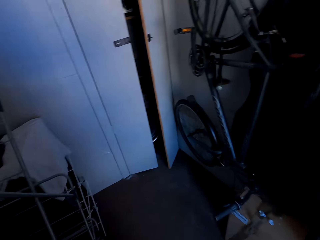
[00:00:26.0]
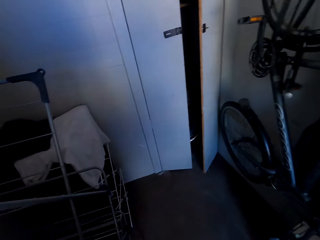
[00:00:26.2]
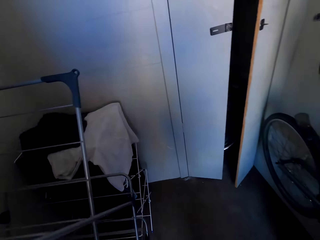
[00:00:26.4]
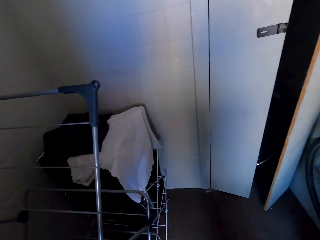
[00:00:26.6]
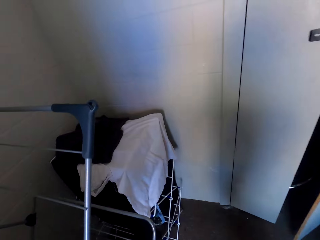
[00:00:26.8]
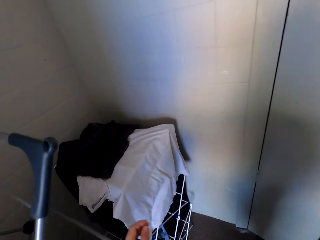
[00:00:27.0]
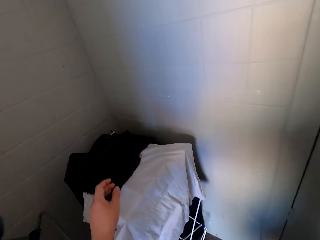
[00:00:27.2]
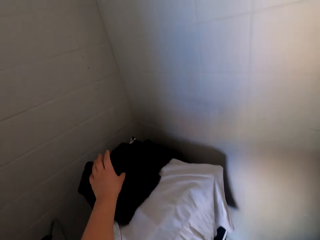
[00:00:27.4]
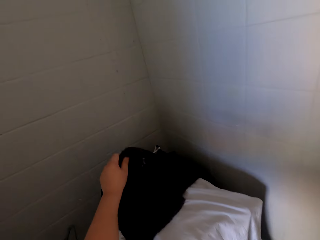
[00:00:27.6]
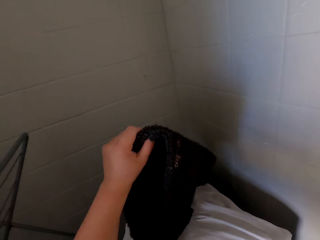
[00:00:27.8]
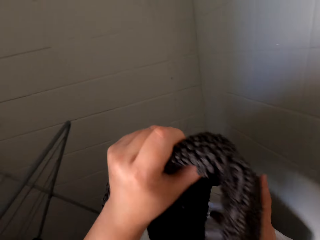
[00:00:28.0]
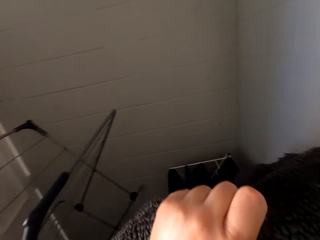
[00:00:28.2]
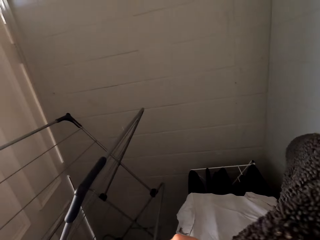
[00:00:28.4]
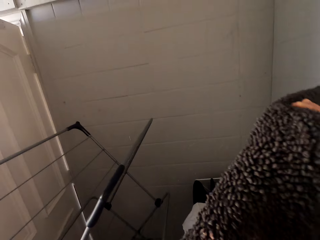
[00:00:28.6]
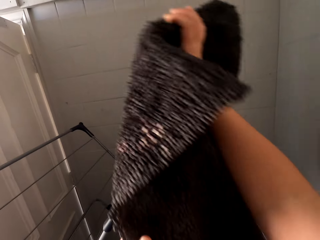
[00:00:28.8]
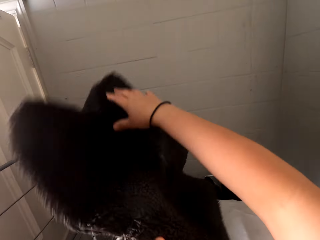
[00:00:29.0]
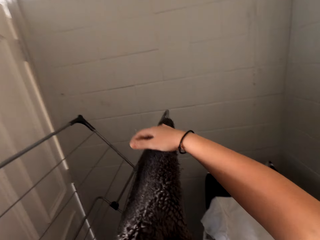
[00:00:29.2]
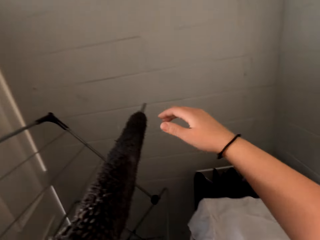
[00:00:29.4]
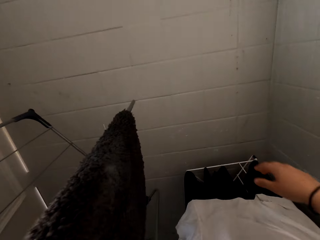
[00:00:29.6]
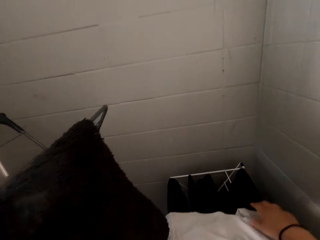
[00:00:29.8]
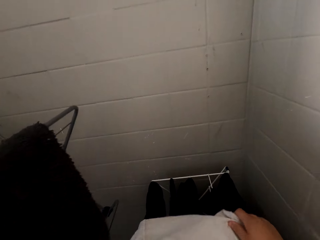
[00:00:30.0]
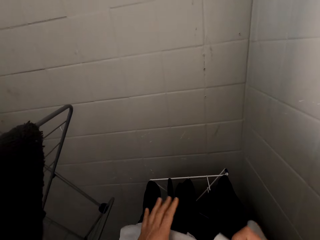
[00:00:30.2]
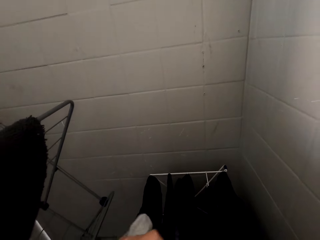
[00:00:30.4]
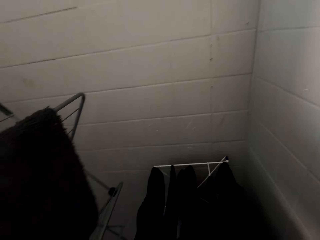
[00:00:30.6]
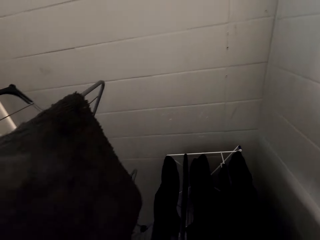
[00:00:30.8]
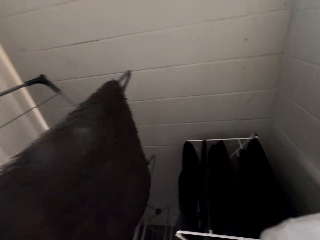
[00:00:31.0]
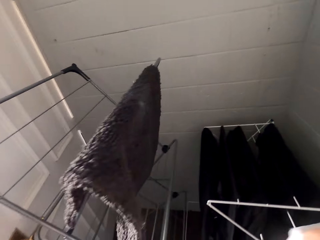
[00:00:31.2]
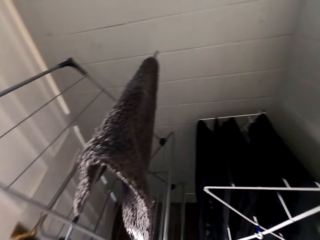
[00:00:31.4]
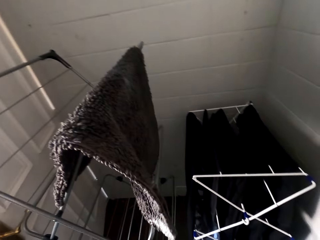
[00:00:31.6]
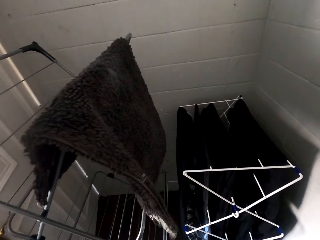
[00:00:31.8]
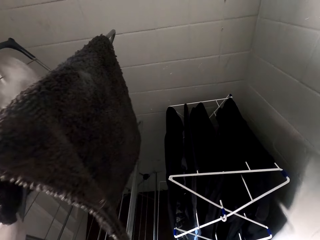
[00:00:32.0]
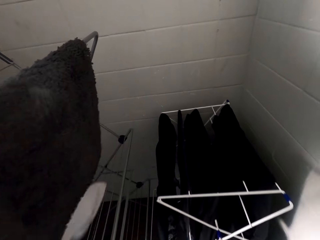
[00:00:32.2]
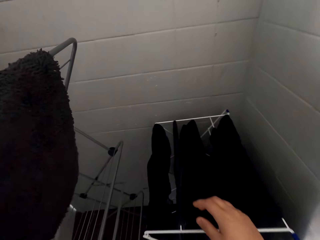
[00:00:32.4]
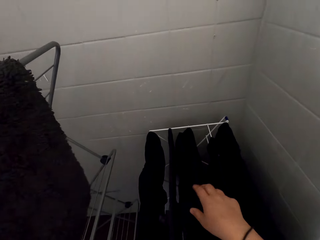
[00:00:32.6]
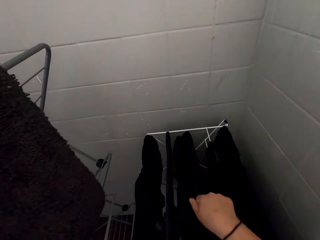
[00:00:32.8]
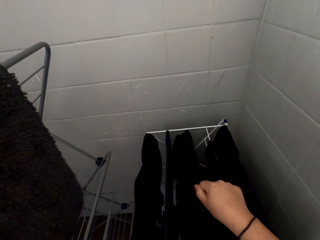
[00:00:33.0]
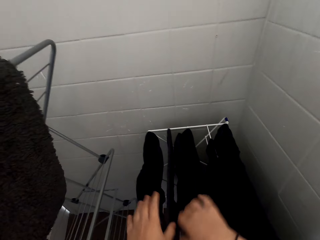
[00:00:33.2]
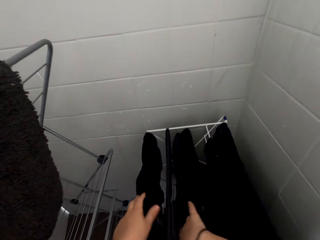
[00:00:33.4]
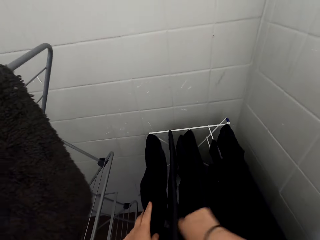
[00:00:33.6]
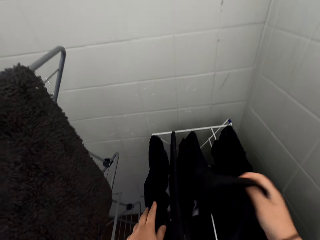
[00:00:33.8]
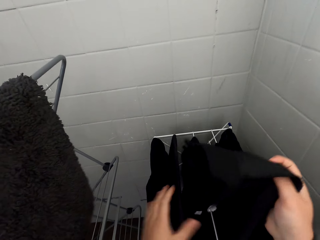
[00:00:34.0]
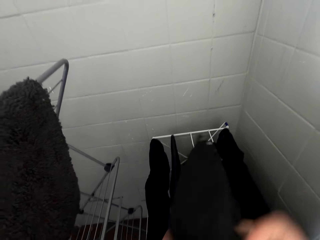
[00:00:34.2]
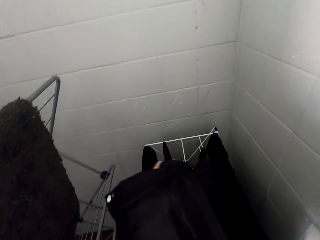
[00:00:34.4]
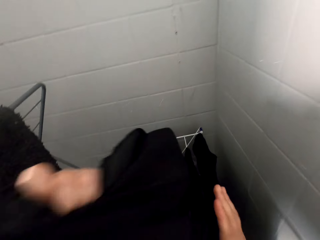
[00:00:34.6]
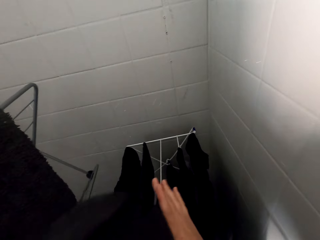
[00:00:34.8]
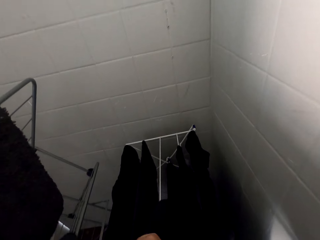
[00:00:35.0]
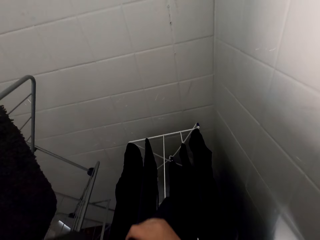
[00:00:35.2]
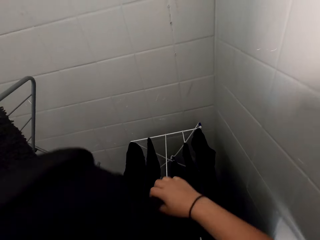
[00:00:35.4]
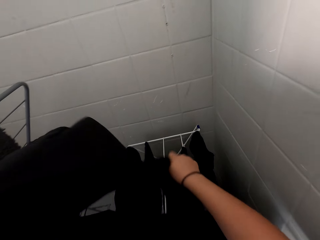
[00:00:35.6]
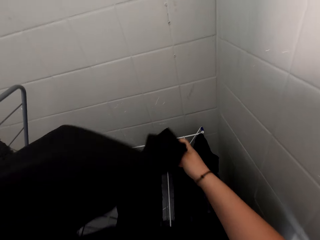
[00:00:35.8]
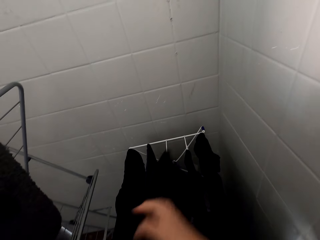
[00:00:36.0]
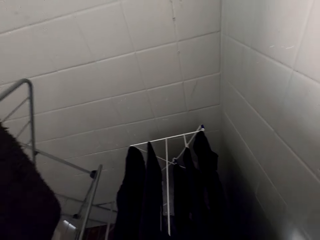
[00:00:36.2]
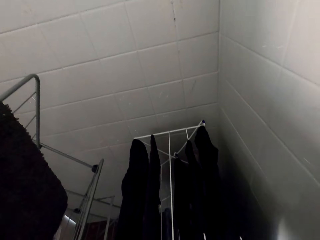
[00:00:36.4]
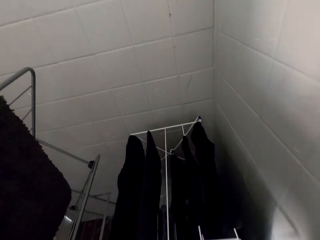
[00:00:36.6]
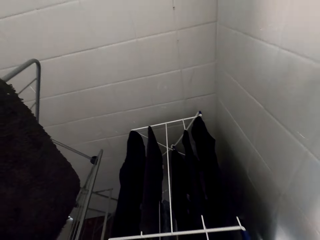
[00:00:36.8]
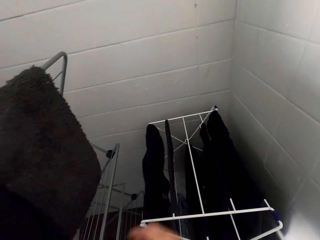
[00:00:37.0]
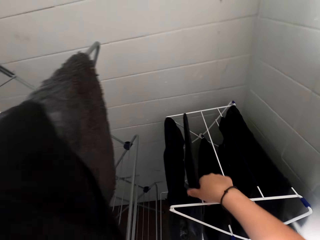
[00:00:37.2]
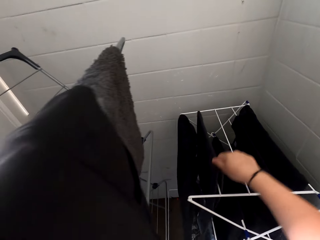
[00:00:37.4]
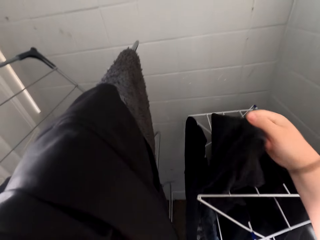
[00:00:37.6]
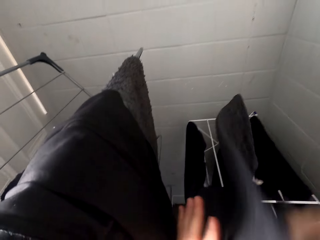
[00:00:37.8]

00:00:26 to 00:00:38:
The camera wearer picks up a cloth. They hang the cloth on the indoor cloth line. They pick up a cloth. They pick up a cloth again.

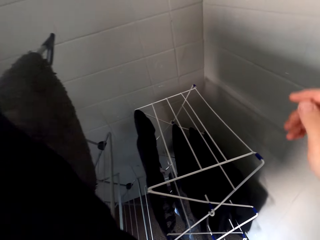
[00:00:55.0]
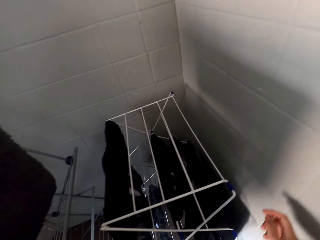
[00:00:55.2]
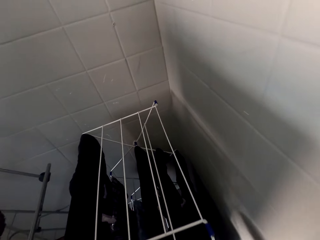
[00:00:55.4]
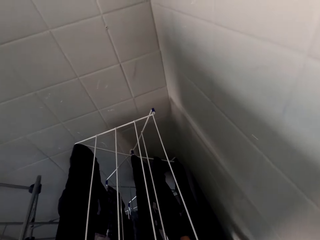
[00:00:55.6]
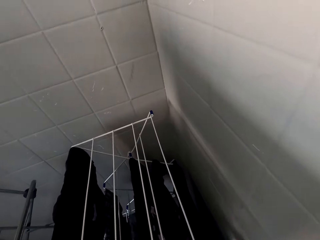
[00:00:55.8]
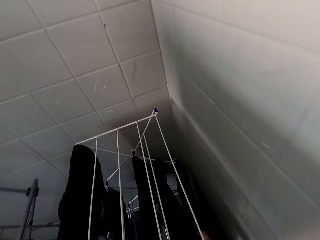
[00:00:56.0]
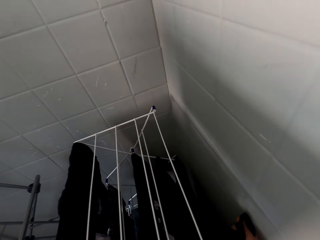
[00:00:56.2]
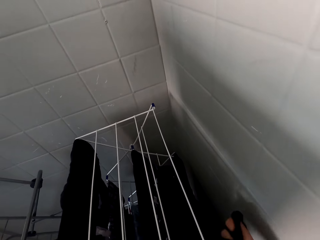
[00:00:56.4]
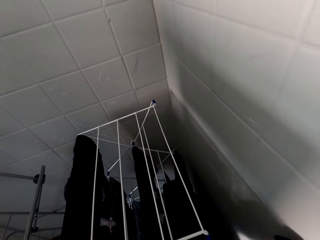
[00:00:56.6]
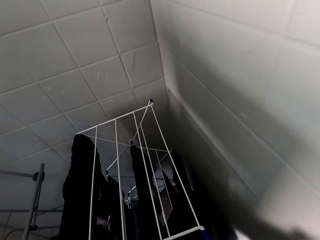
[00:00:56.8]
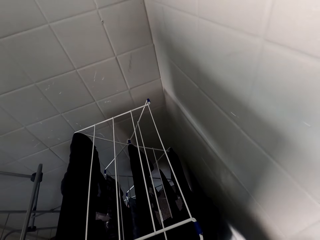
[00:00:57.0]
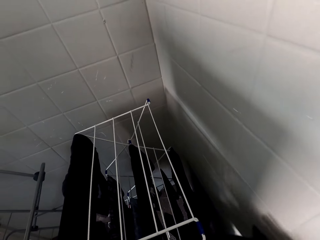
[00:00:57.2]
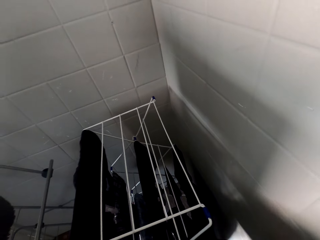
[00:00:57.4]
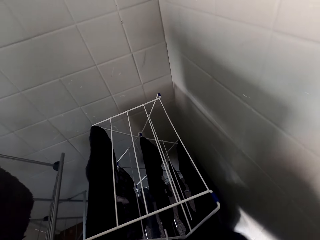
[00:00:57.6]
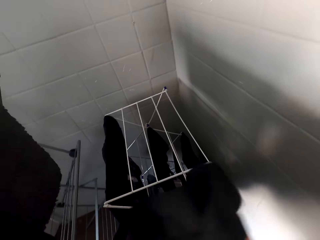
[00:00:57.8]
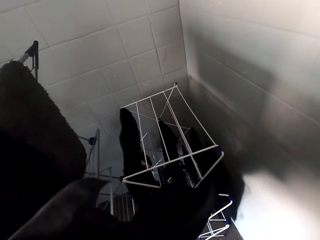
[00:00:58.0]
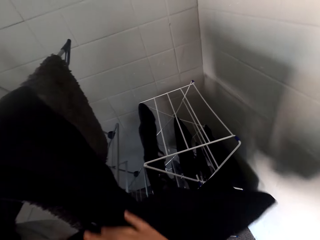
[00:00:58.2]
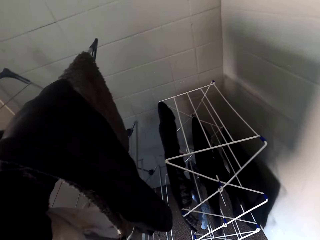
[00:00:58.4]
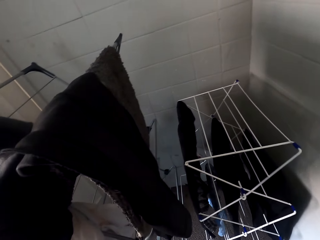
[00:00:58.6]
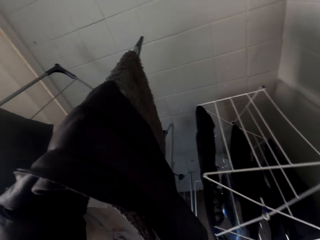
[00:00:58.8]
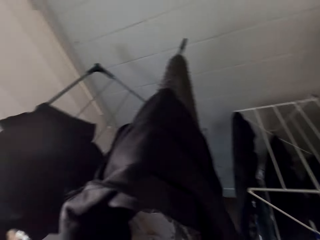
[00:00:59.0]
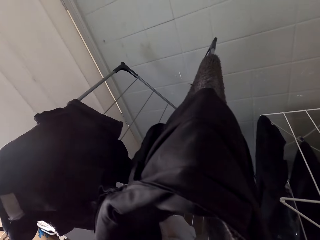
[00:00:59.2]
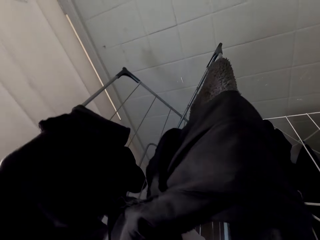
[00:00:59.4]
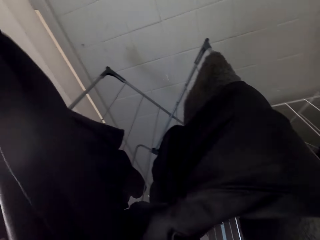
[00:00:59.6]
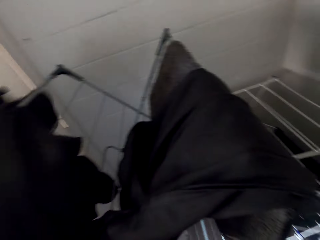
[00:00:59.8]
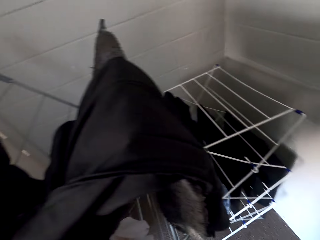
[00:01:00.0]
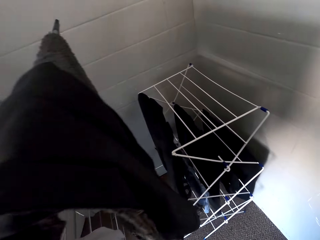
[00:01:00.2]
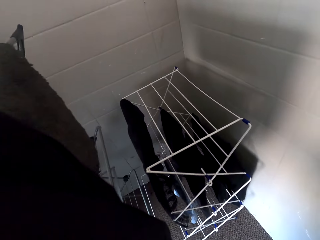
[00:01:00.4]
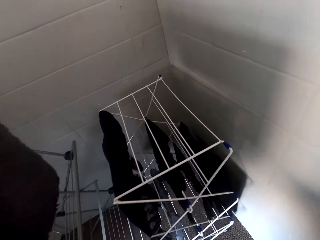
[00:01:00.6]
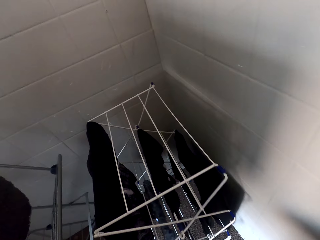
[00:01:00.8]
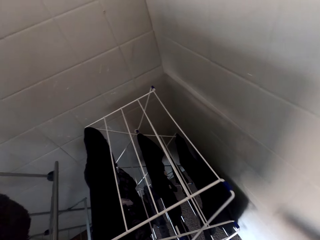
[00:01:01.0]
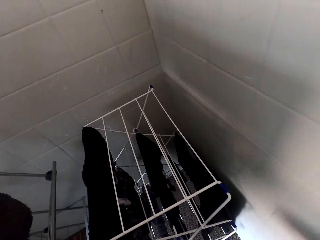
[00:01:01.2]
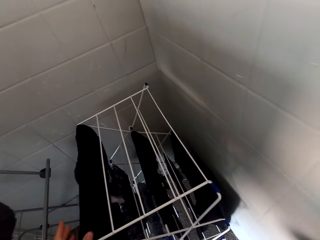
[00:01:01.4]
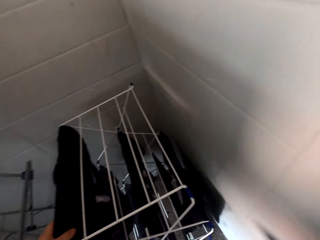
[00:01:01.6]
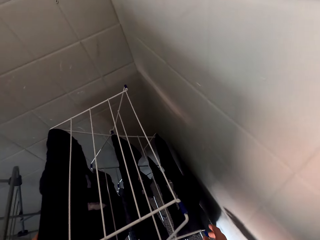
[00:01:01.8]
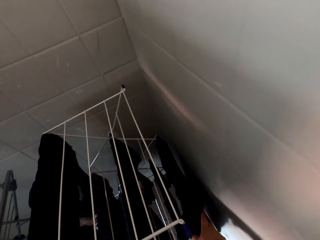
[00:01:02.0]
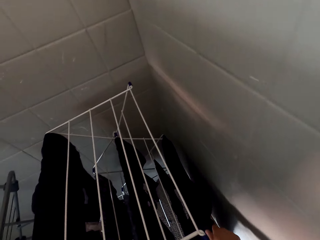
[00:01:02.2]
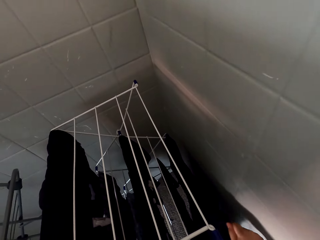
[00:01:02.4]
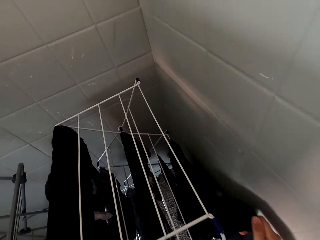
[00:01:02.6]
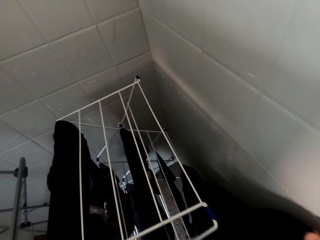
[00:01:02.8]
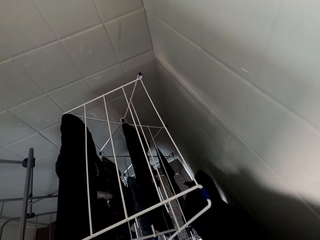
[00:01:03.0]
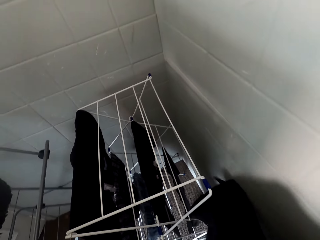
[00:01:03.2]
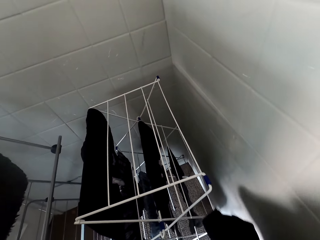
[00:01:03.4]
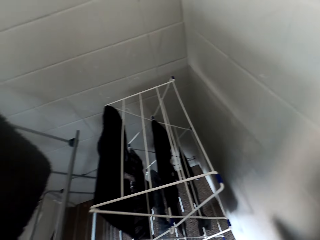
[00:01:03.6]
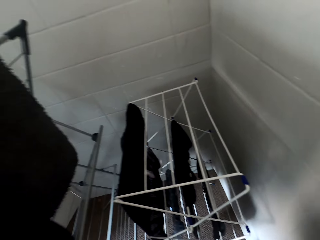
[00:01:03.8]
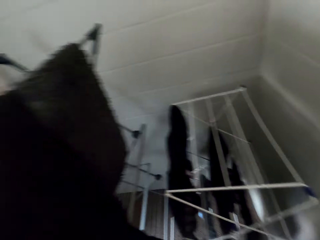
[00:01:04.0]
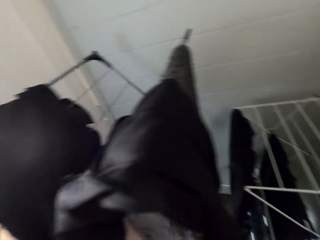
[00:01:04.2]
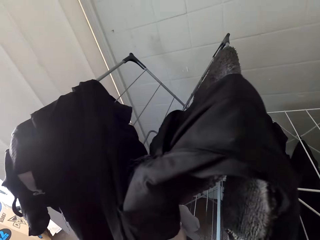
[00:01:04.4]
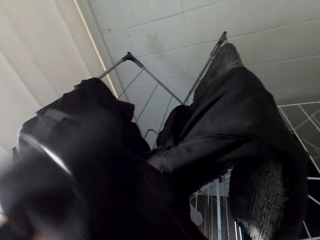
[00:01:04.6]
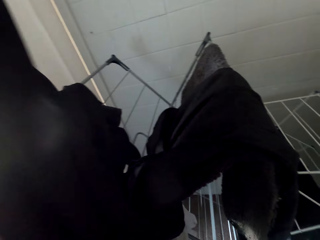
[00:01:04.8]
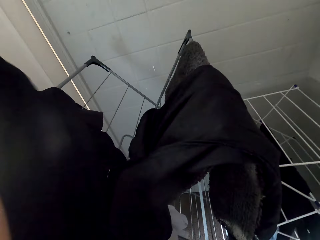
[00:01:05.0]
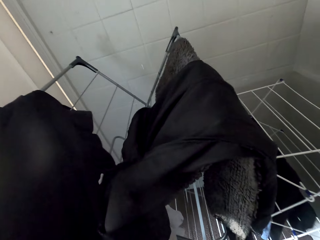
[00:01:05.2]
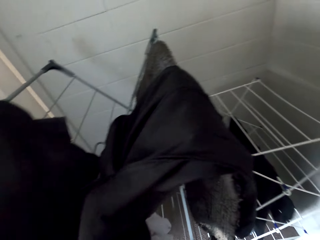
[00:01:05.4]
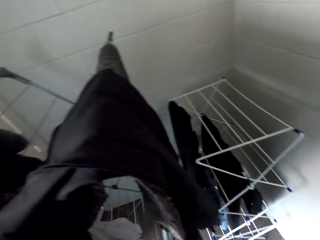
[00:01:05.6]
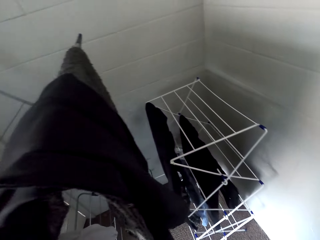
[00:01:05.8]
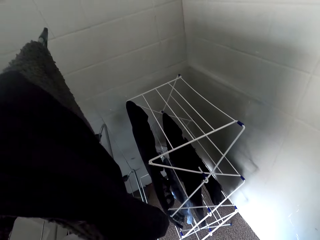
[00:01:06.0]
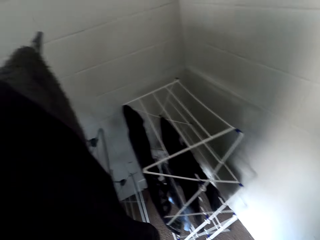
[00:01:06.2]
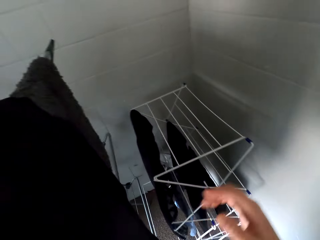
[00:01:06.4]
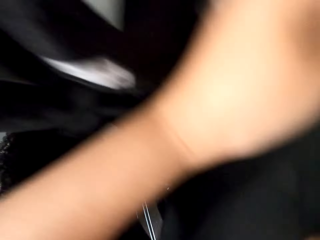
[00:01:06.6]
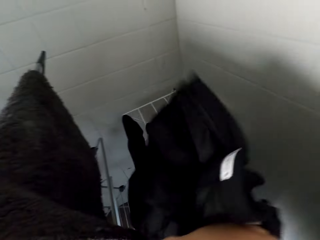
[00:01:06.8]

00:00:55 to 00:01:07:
The camera wearer picks up a cloth. They hang the cloth on the indoor cloth line. They pick up a cloth. They hang the cloth on the indoor cloth line.
